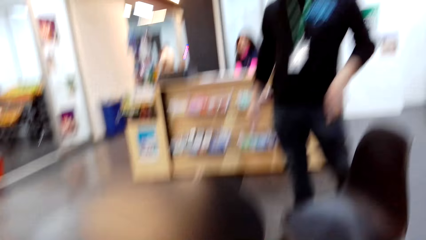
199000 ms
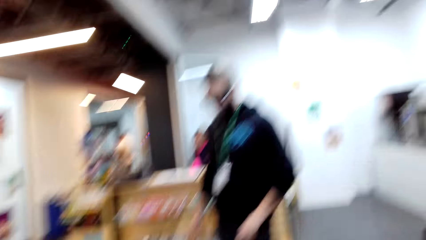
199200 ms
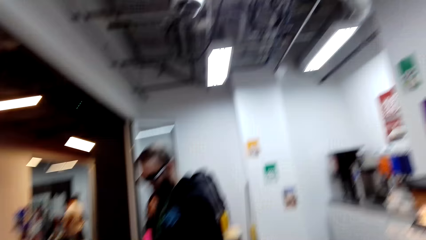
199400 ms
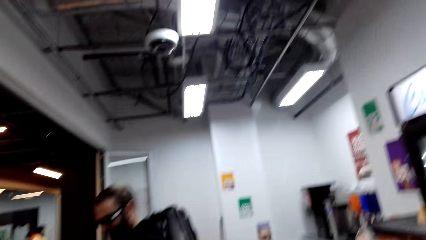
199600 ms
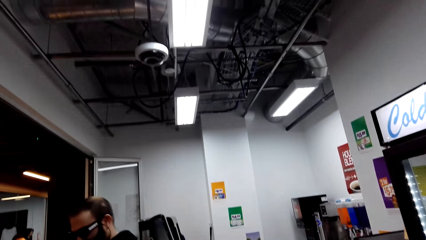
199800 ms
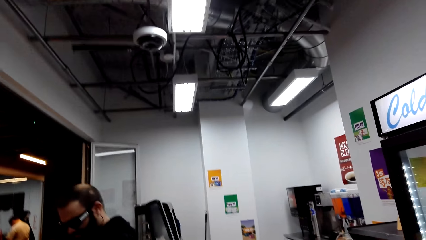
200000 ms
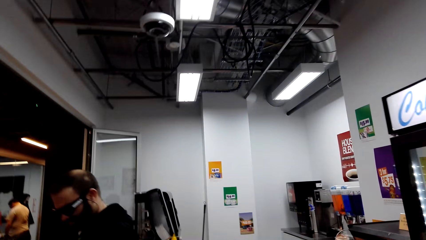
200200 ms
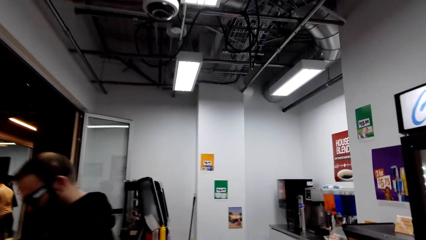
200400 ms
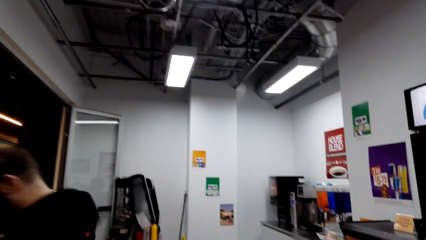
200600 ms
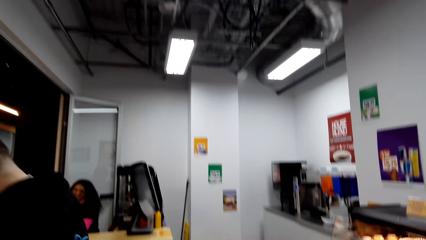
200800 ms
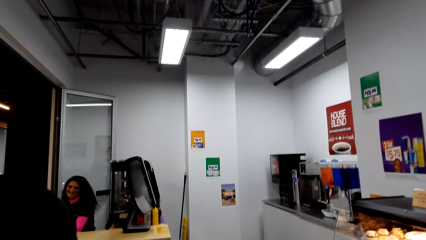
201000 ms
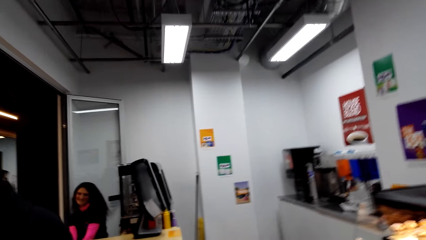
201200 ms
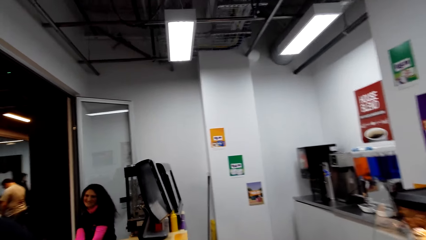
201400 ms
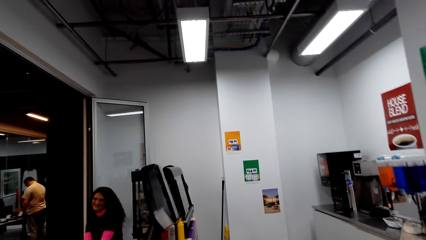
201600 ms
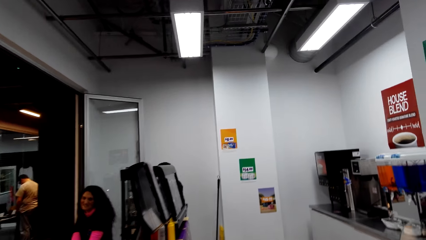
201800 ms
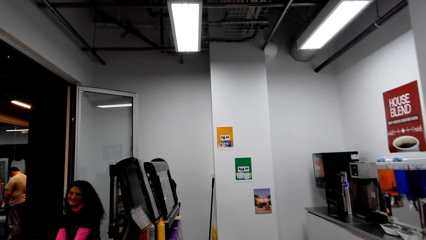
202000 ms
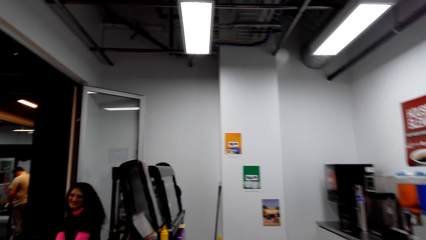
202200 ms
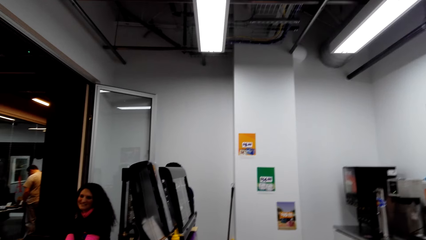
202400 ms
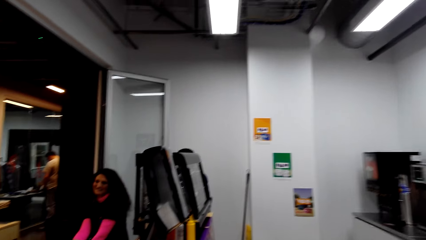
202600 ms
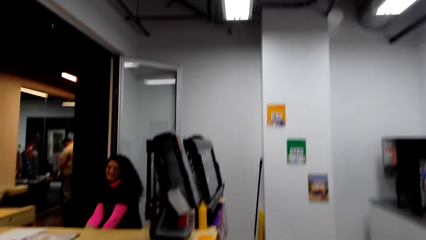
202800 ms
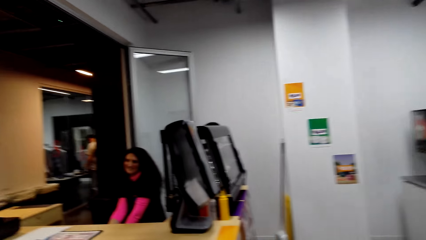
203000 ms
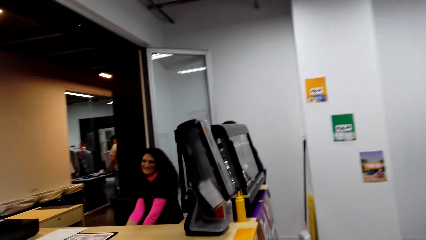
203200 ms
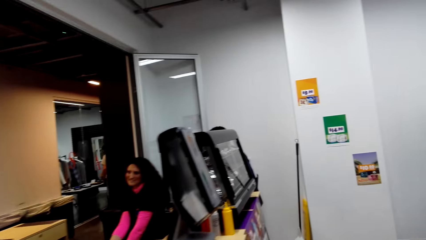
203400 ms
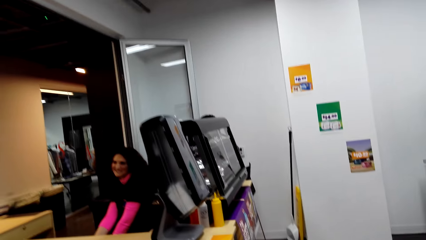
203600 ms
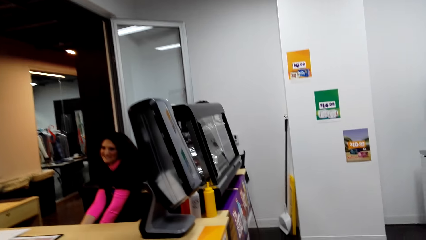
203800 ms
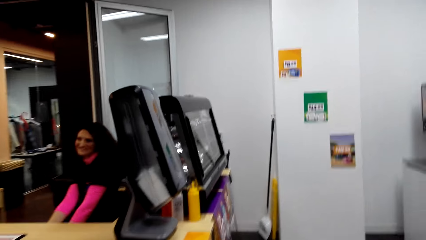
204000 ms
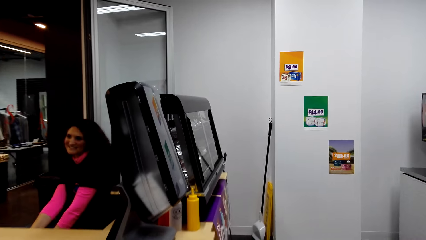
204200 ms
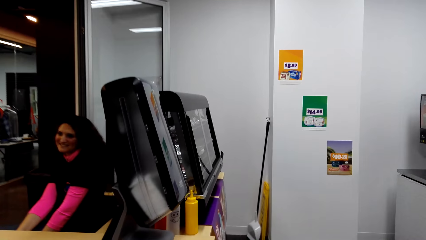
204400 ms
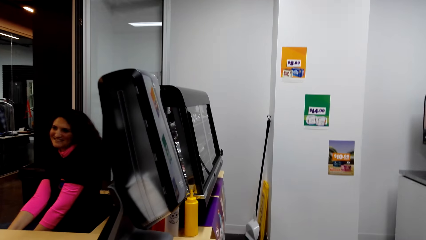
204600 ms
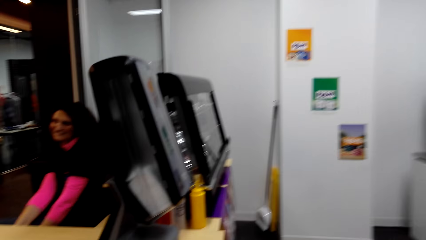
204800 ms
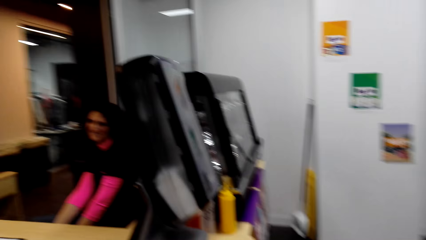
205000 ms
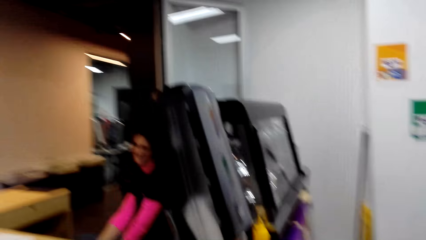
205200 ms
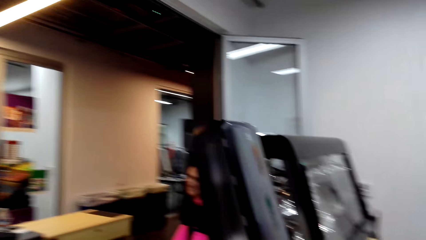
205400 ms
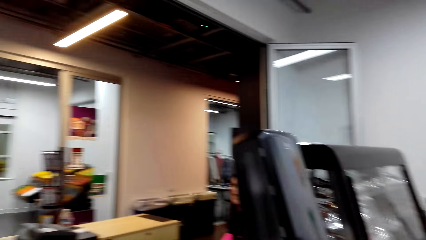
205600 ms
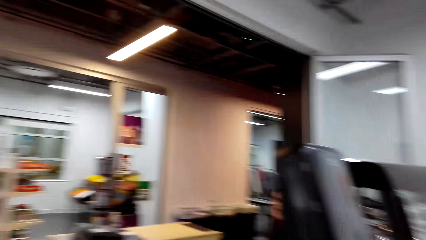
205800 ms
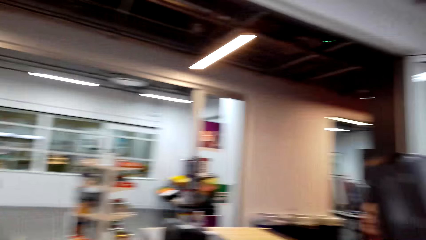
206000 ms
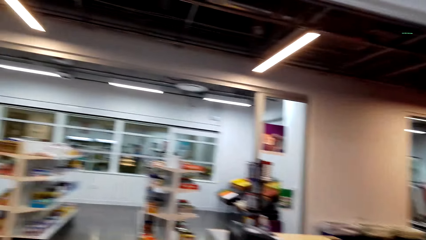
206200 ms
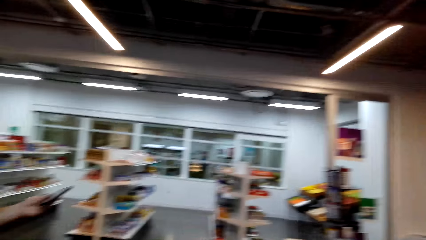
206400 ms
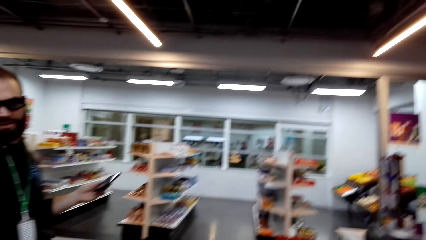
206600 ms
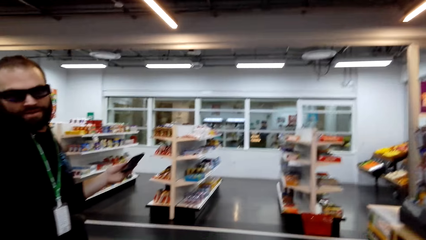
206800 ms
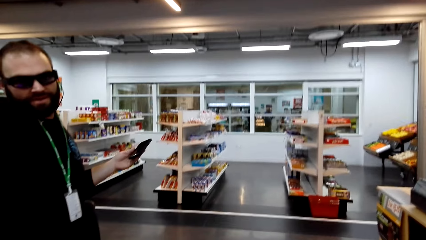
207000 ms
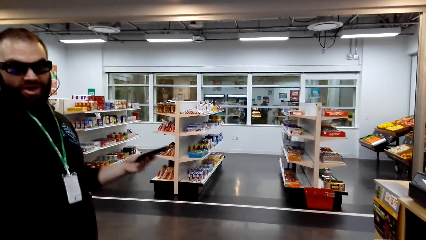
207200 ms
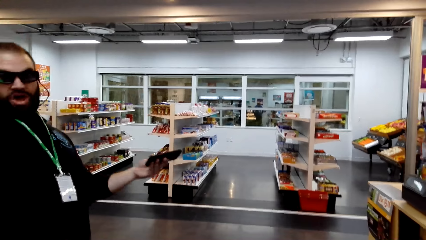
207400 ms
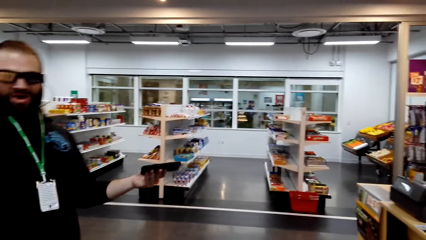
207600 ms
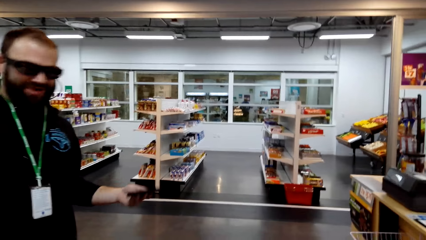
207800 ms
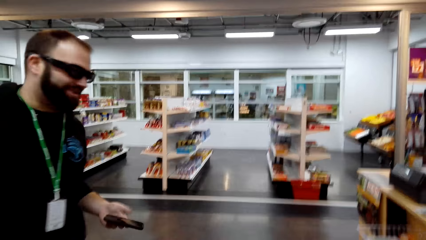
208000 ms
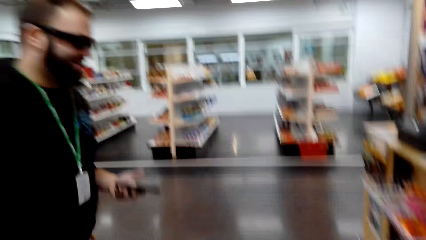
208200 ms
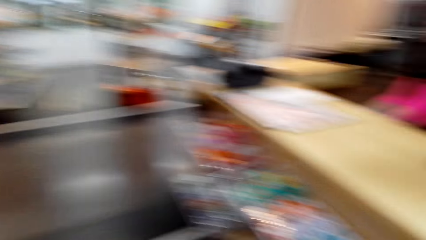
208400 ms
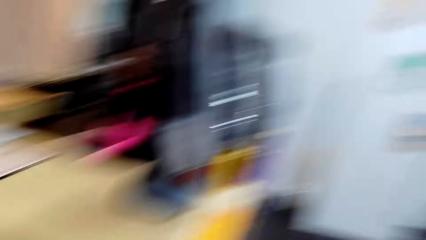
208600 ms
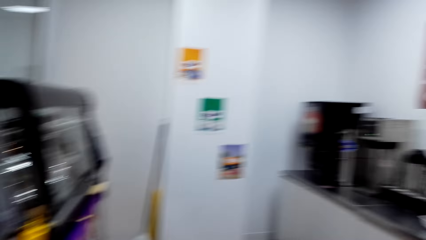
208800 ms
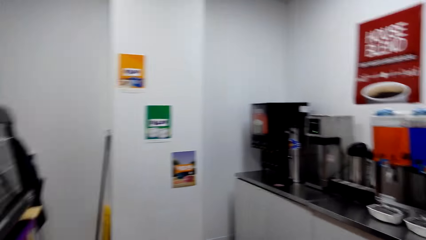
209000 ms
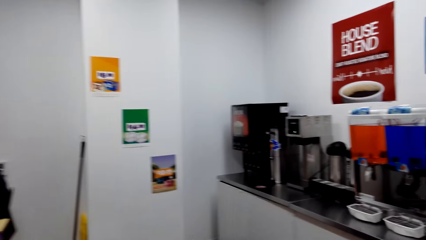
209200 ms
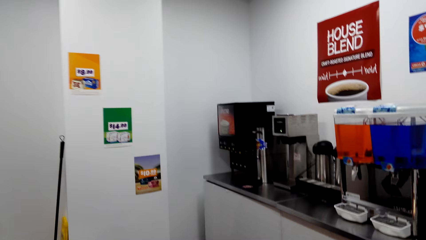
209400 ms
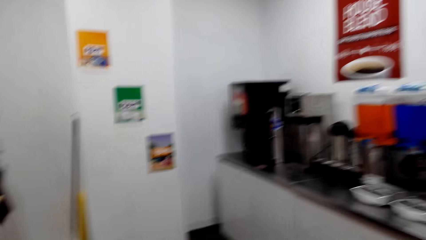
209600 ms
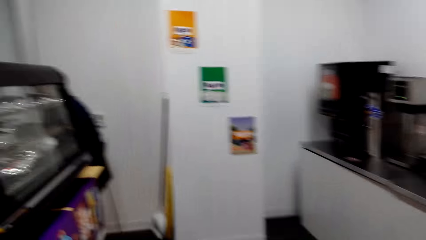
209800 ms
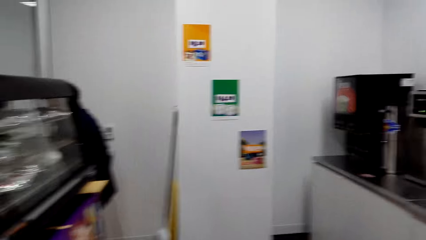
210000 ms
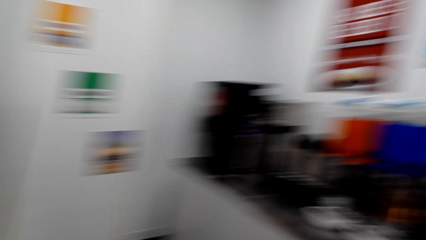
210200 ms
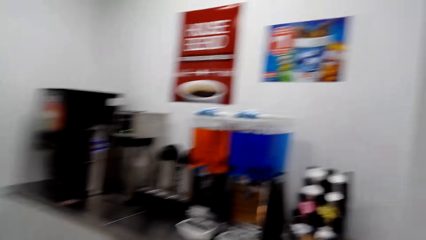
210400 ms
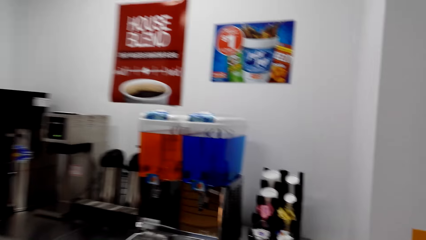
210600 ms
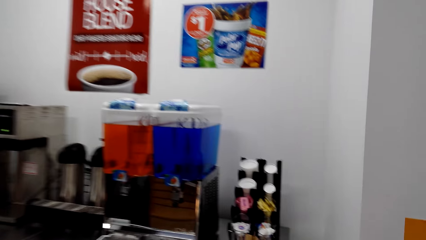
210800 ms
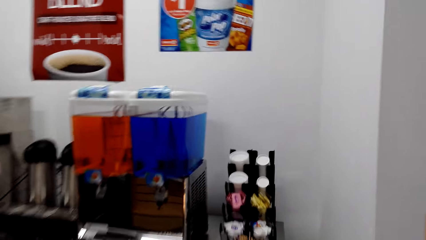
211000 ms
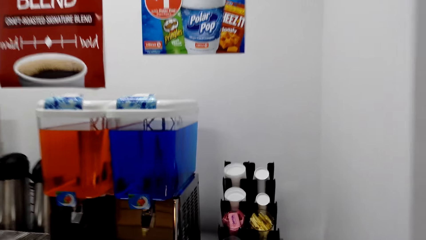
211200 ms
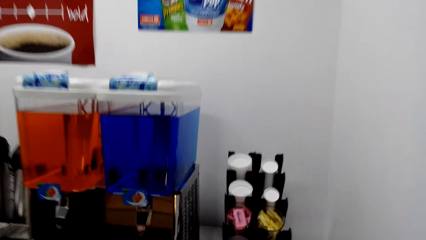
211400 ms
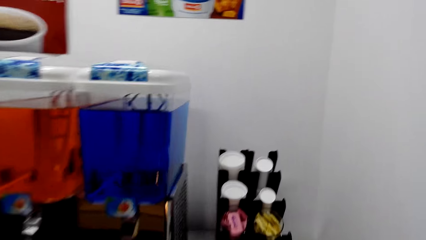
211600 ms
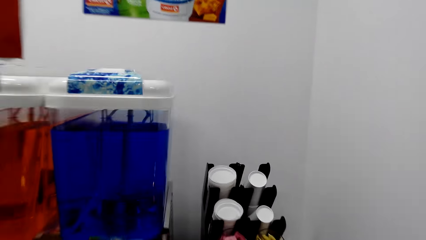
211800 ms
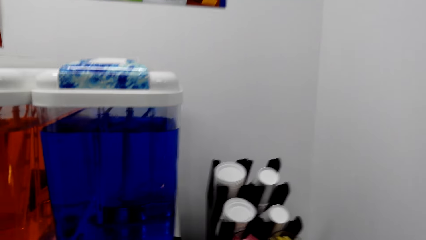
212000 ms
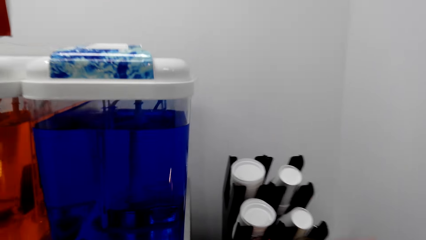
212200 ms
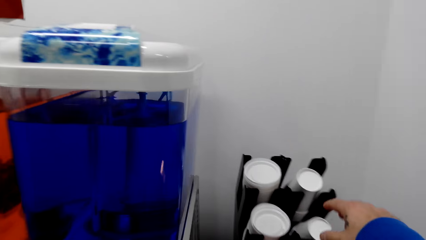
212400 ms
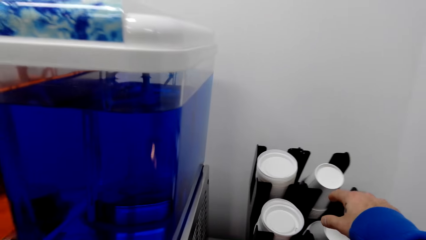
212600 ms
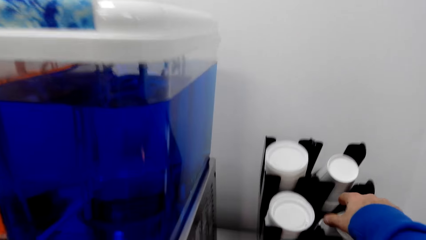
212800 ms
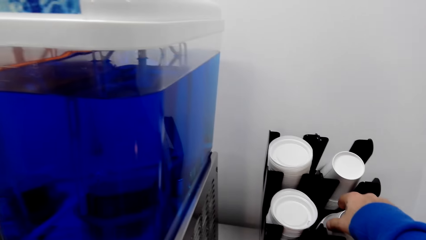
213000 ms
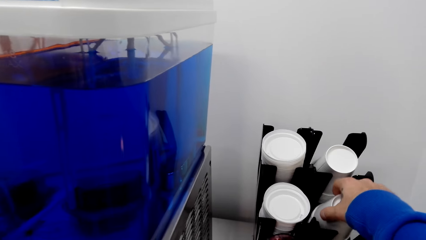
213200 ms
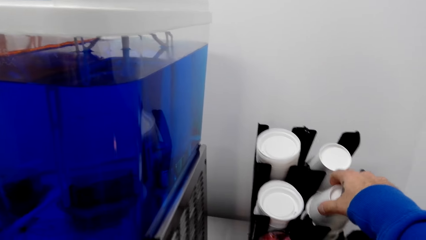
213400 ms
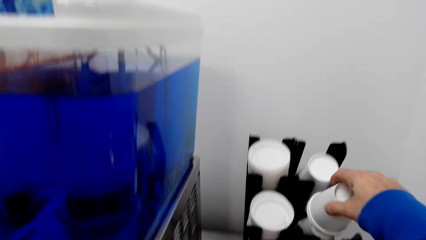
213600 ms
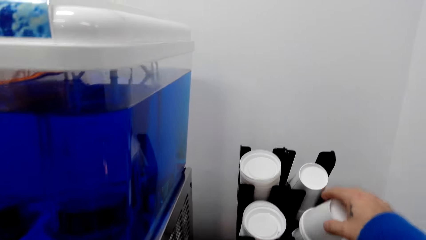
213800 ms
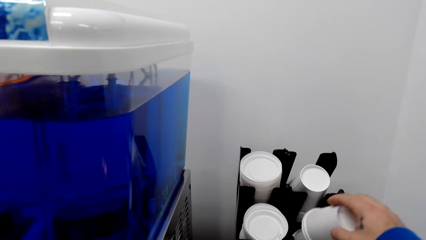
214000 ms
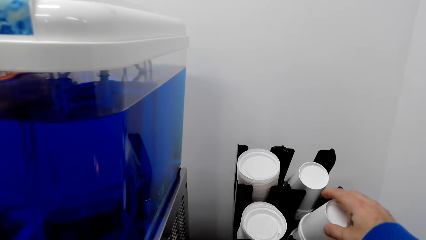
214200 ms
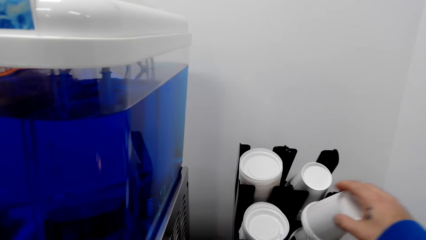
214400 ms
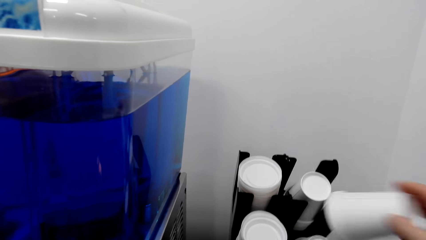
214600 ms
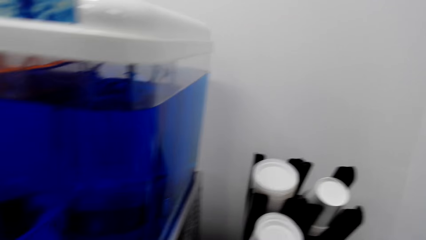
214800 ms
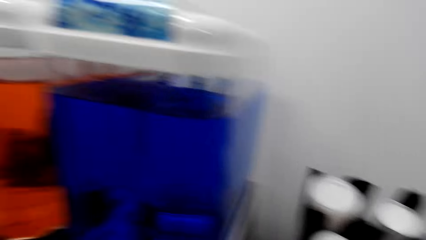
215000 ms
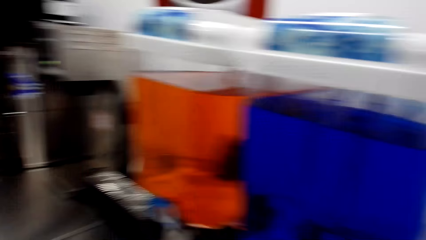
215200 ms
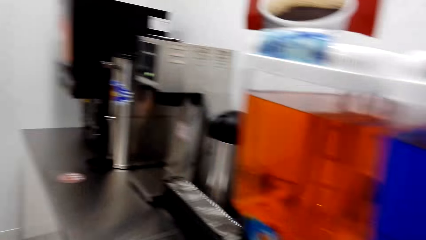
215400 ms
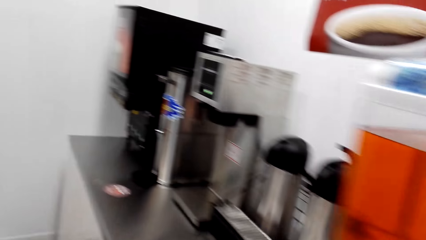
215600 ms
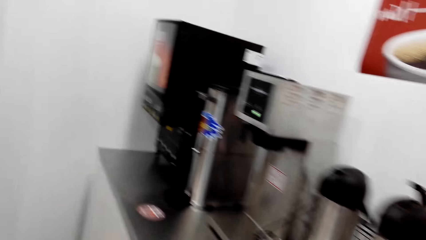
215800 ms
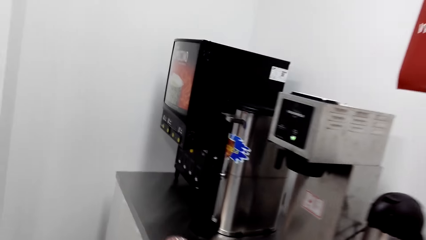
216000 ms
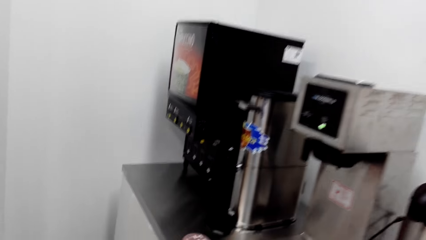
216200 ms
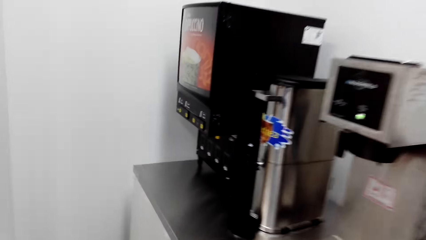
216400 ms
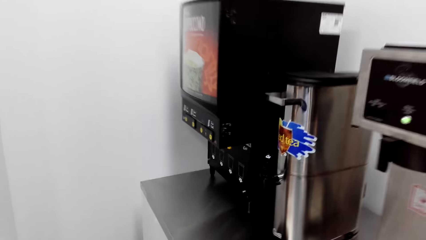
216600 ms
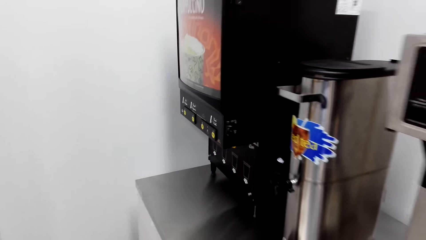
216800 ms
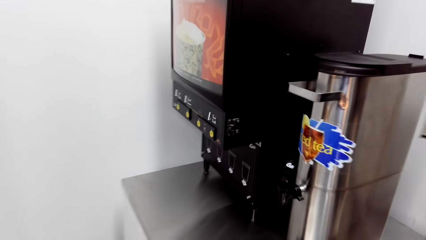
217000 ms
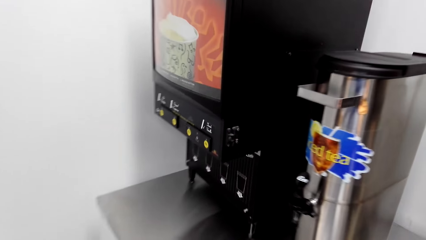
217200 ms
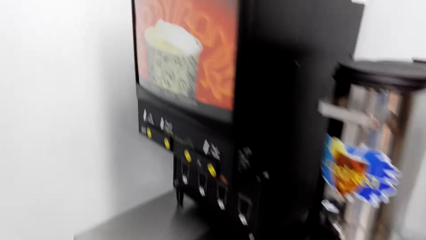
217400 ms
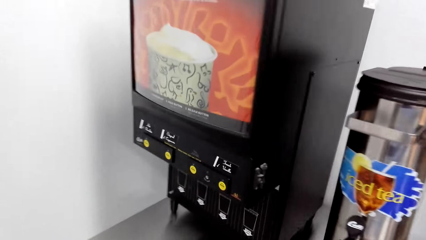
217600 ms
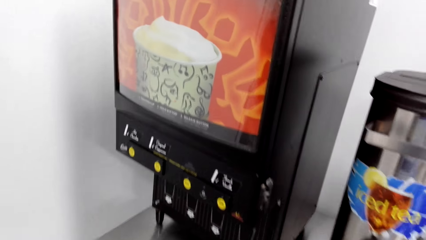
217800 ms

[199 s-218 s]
The camera wearer and a person walk on the floor. The camera wearer dialogues with the person and another person. They dialogue with a third person. They look around the store. They walk on the floor. They pick a tumbler from the rack. They walk on the floor.
